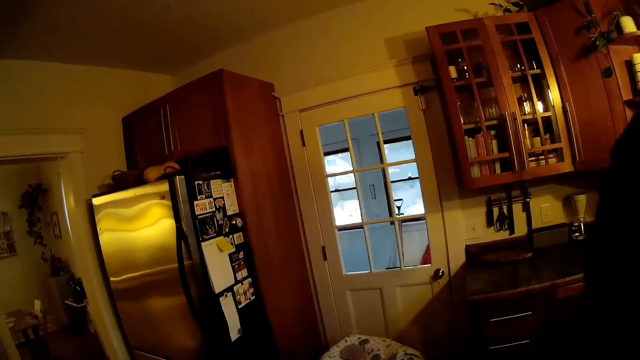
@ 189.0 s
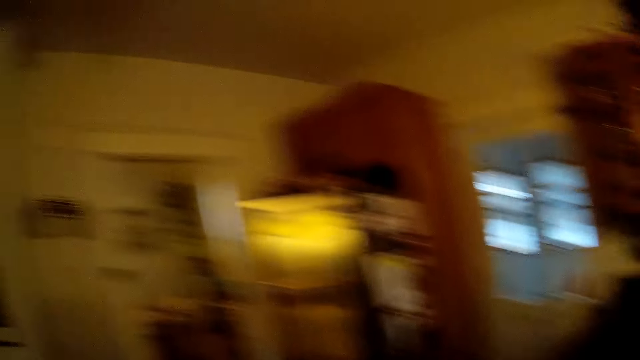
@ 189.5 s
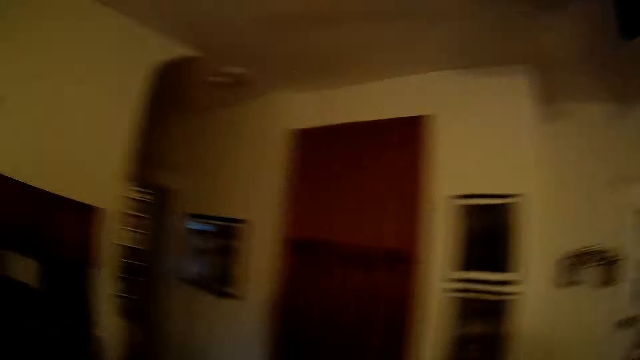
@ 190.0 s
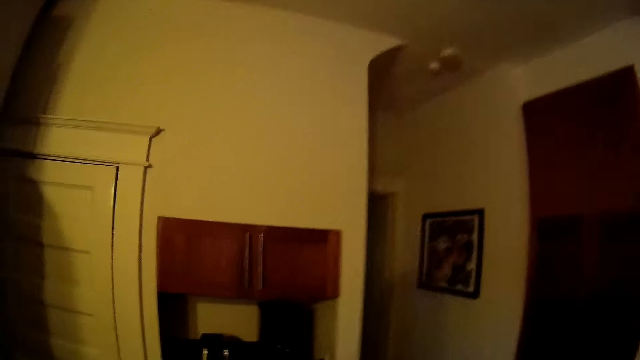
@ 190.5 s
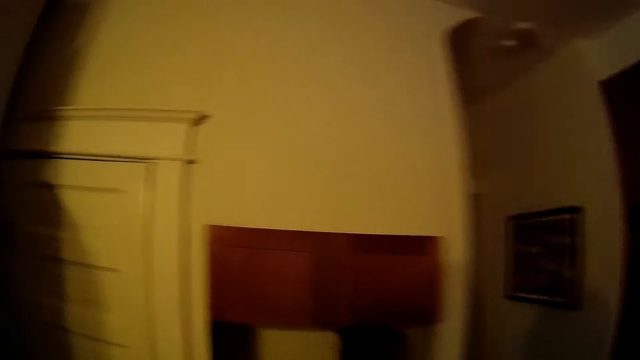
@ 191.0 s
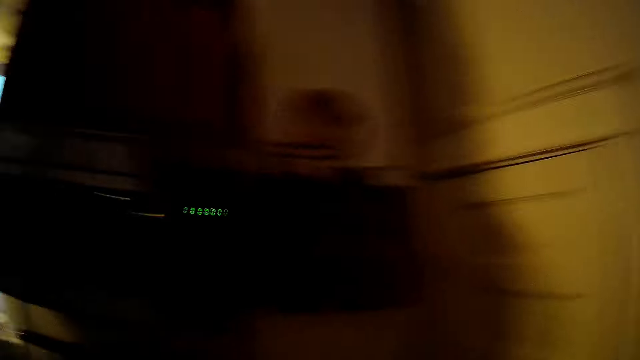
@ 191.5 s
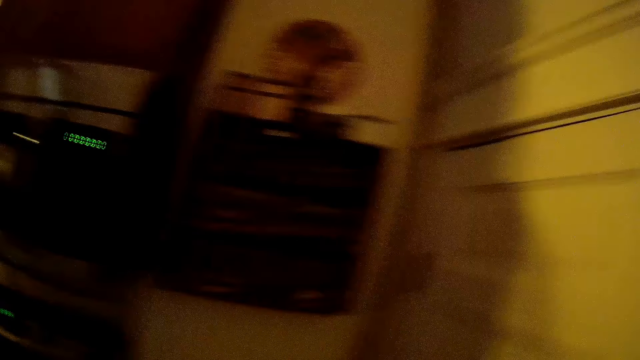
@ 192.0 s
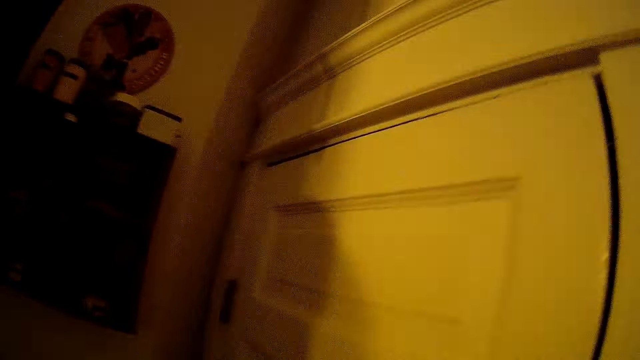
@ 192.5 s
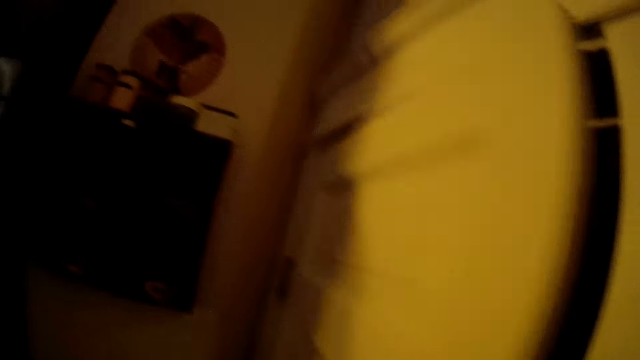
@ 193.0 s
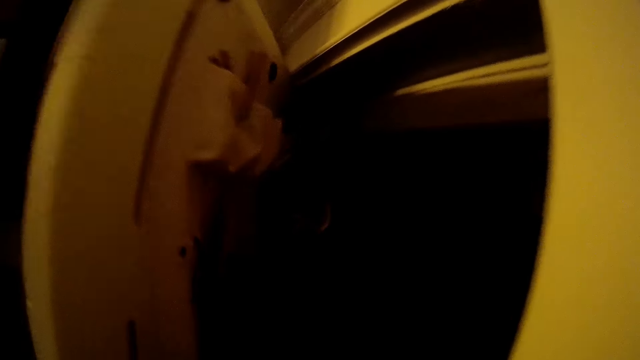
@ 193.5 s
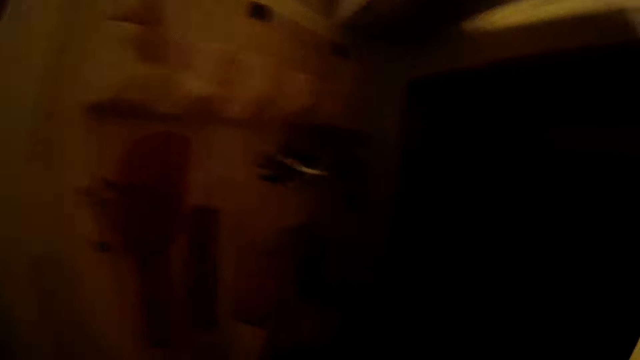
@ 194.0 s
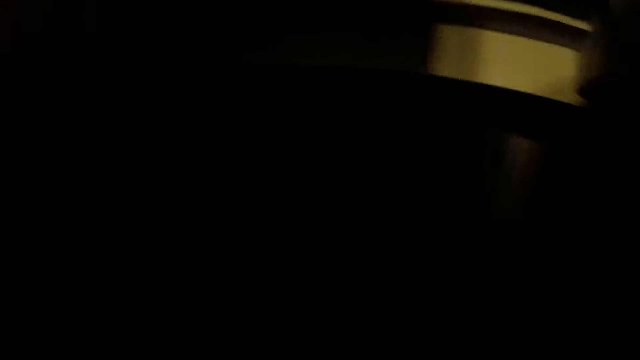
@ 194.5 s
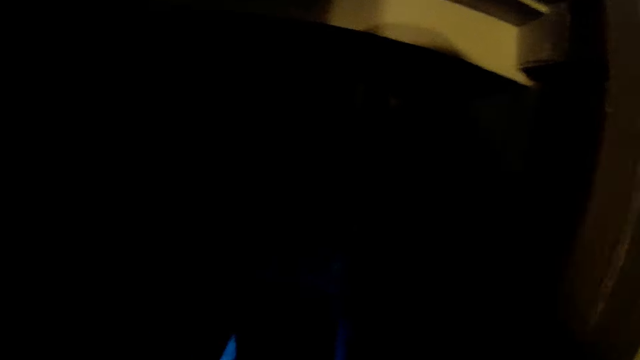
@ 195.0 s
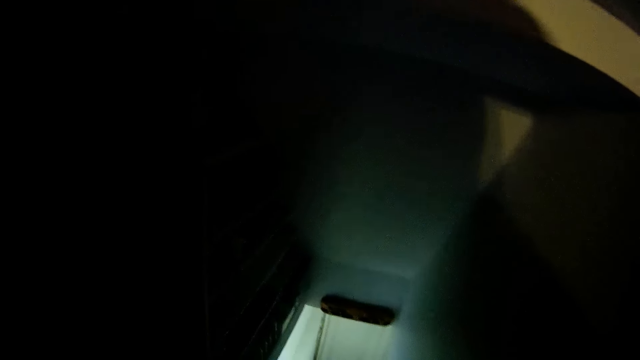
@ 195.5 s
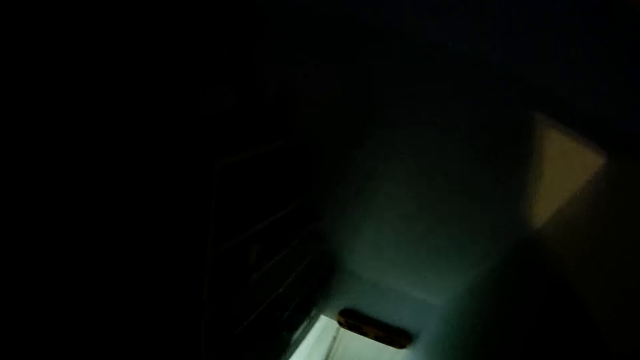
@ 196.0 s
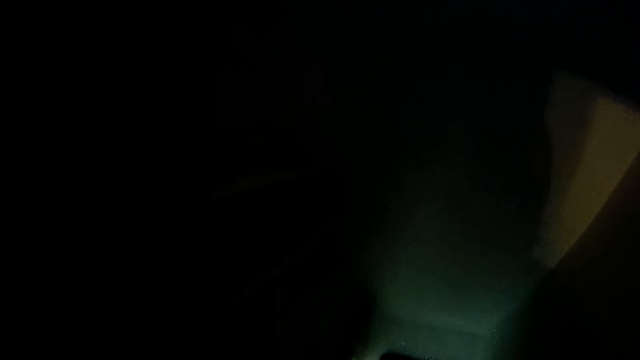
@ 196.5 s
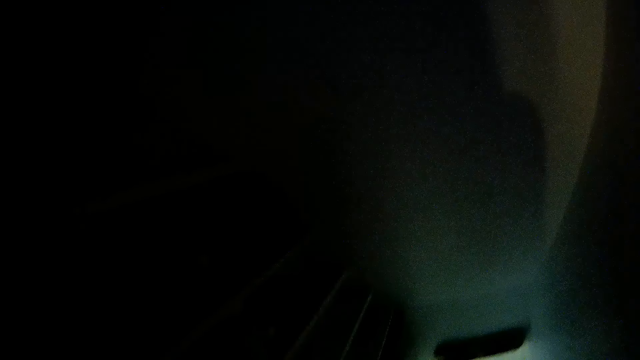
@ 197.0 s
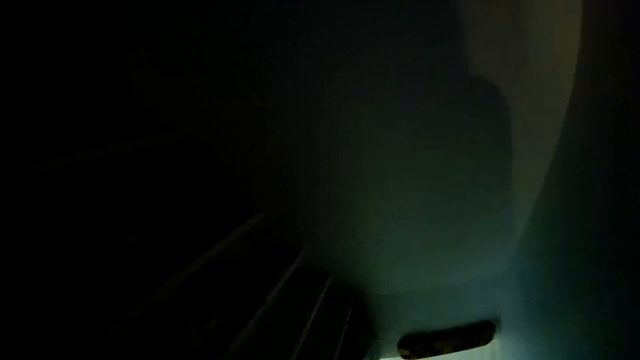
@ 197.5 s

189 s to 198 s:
The camera wearer converses with the man. She opens the door of a kitchen cabinet with her right hand. She talks to the man.

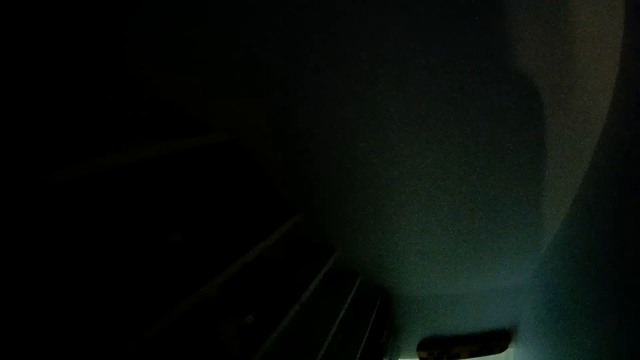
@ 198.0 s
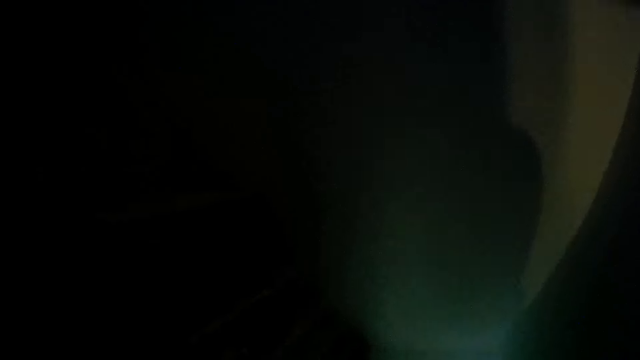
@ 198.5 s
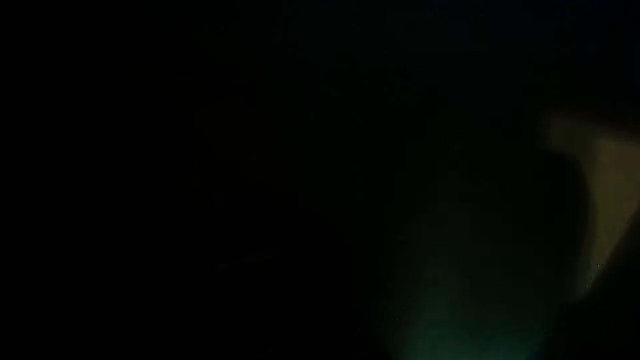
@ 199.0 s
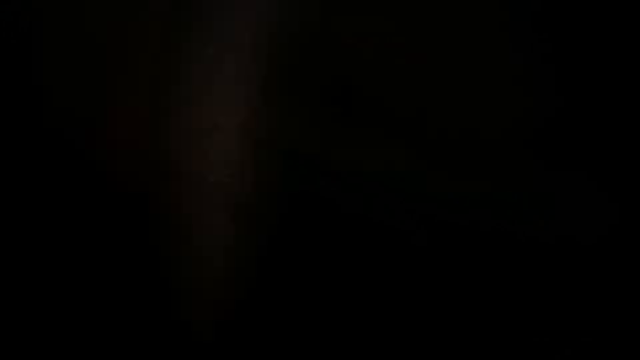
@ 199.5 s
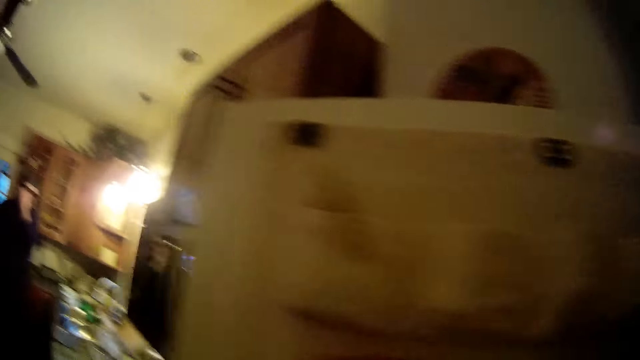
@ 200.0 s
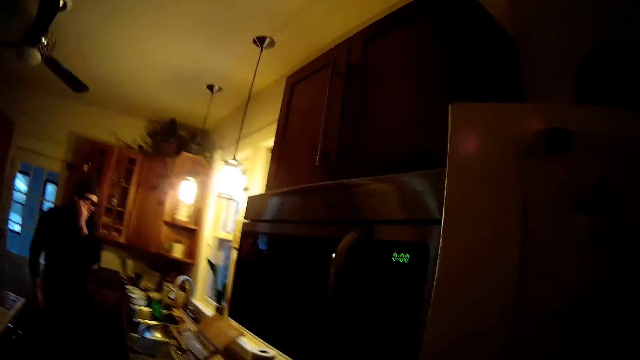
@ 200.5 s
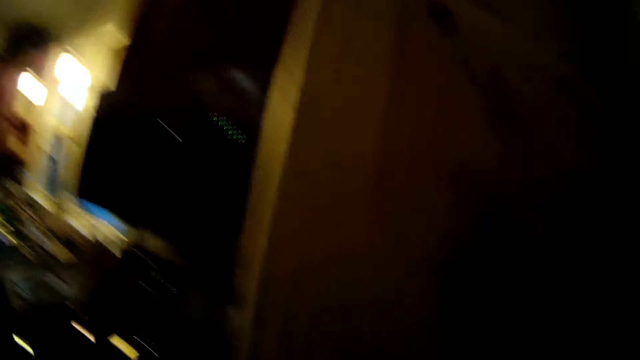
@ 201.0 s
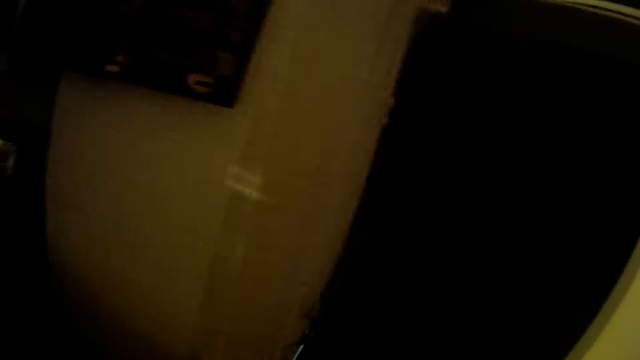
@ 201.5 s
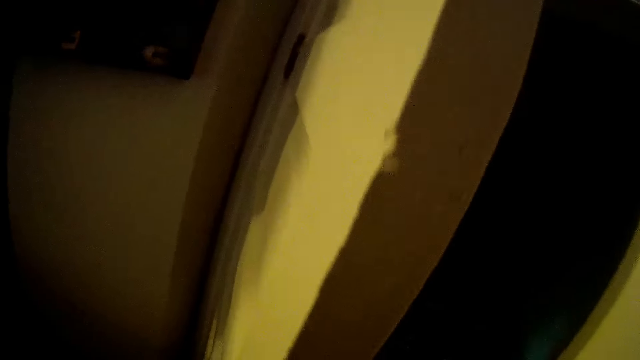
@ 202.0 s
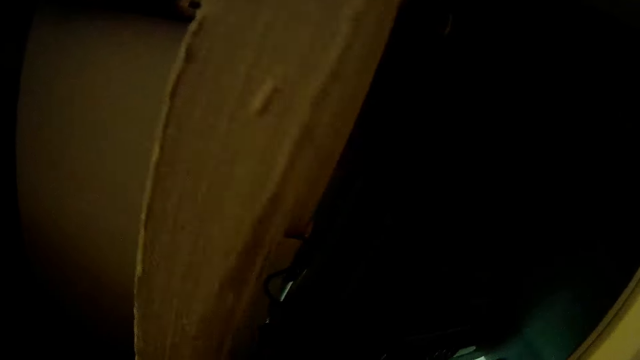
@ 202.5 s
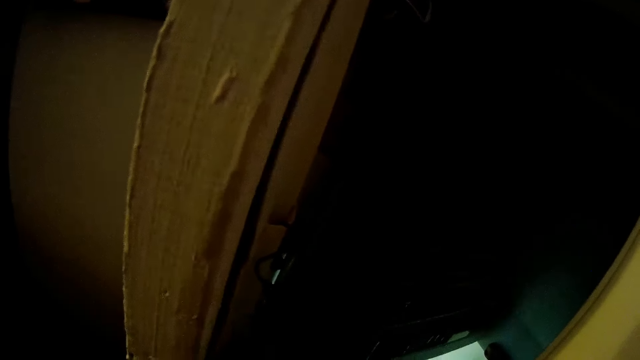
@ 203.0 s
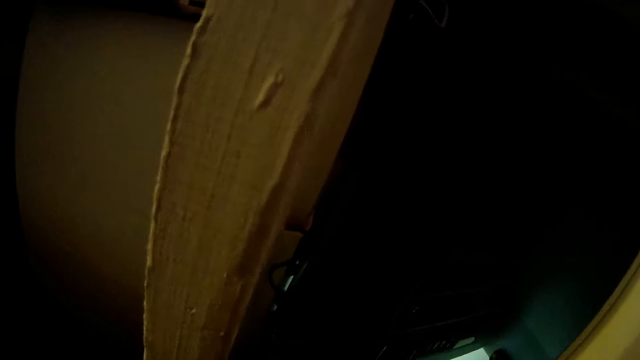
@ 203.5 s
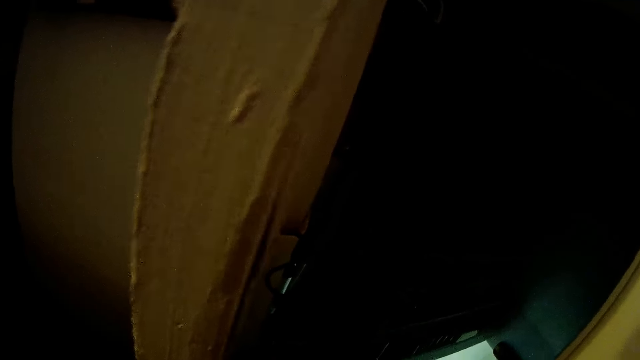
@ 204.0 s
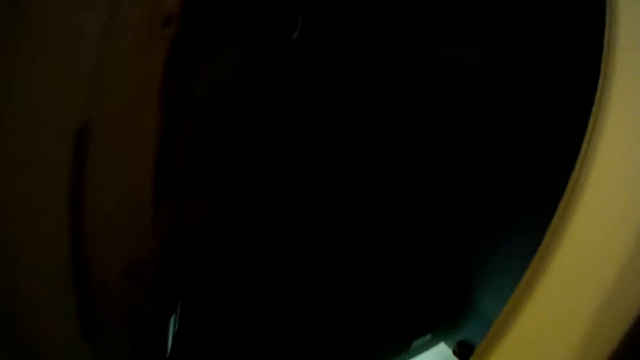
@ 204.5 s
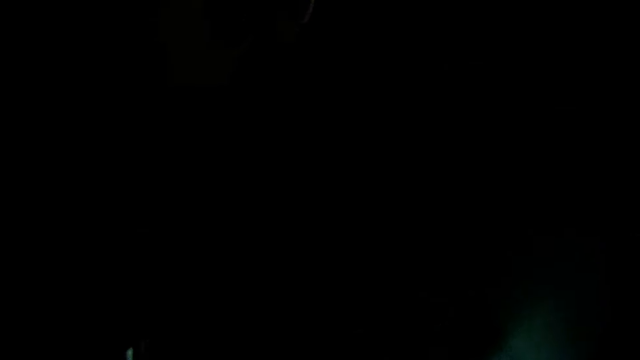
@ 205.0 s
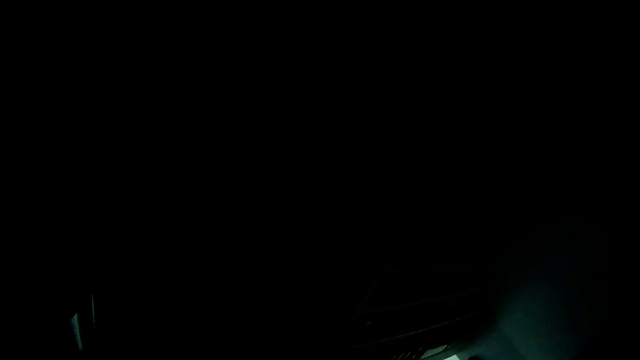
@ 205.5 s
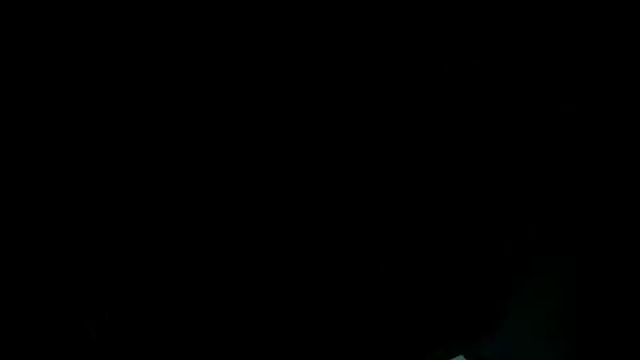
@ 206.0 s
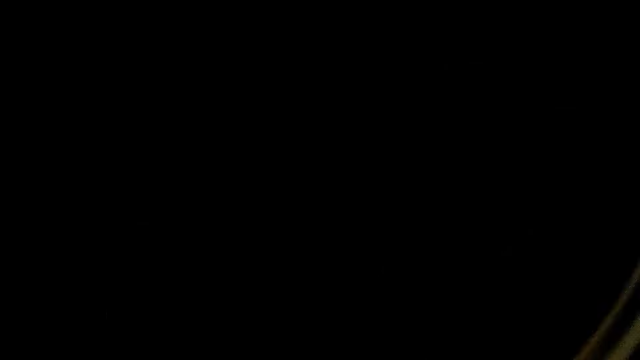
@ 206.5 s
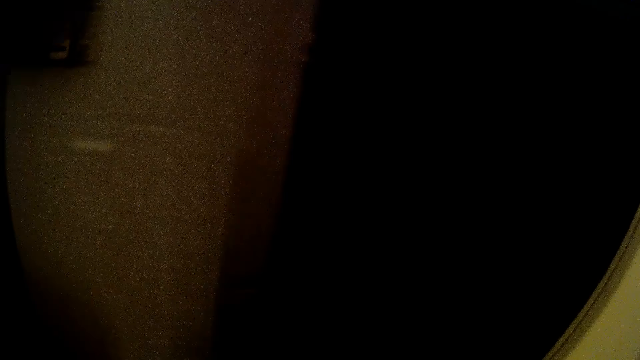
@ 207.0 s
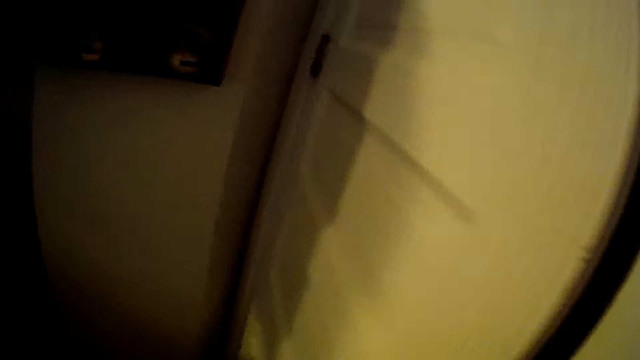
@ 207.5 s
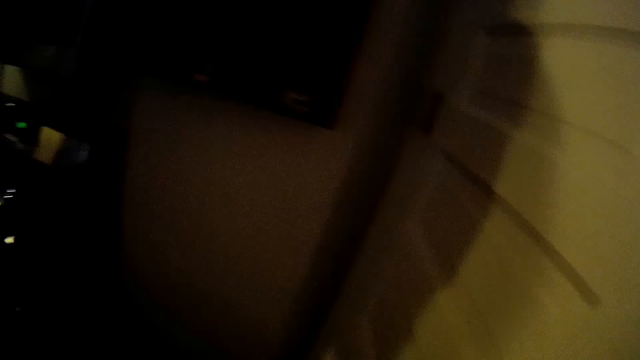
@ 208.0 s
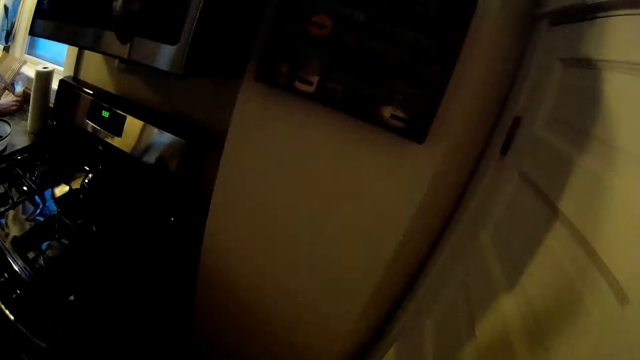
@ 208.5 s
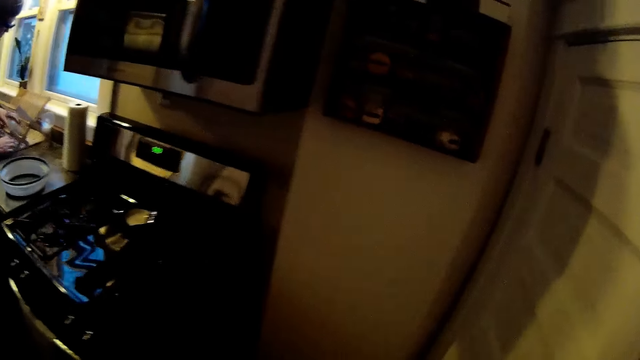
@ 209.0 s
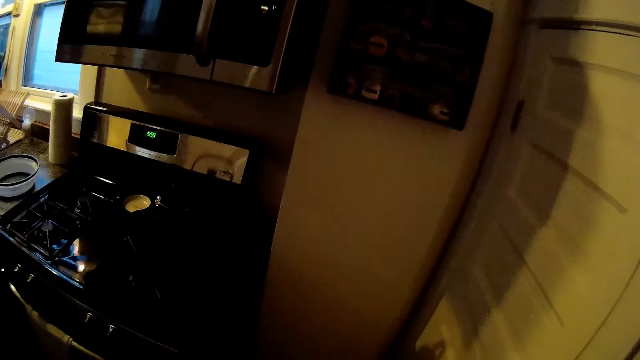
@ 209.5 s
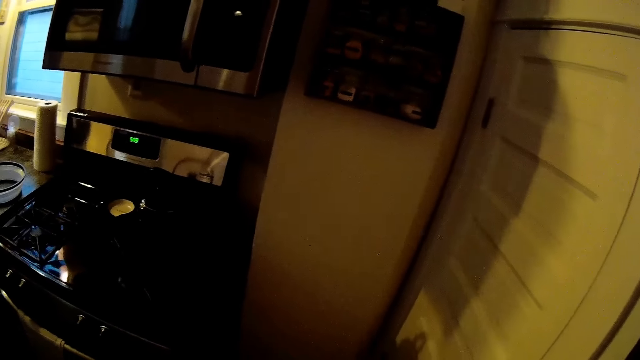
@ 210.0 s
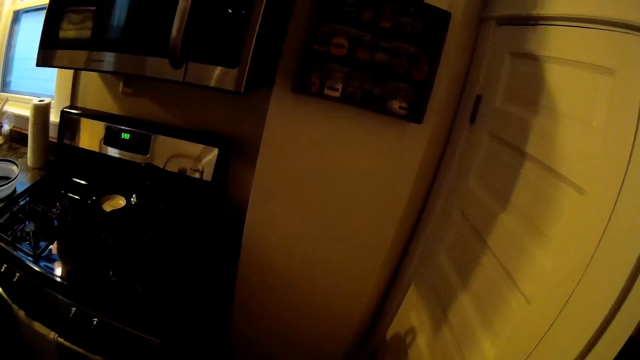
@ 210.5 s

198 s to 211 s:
A man talks to the camera wearer. The camera wearer pushes the door with her left hand. She talks to the baby. She closes the door of the cabinet with her left hand.
